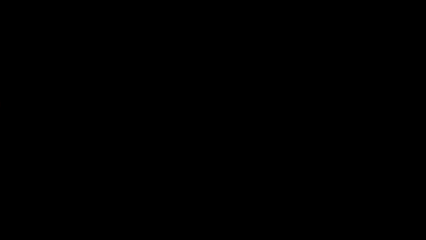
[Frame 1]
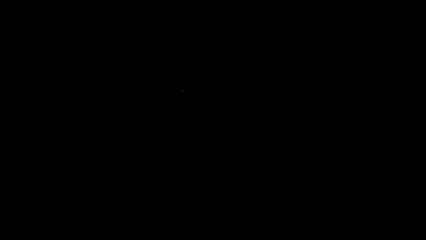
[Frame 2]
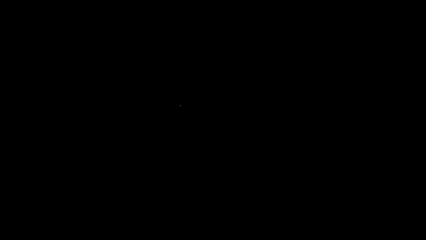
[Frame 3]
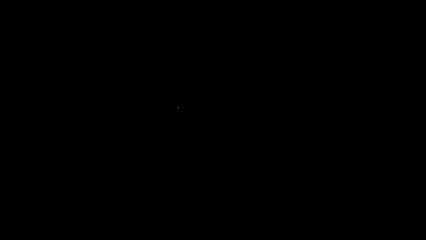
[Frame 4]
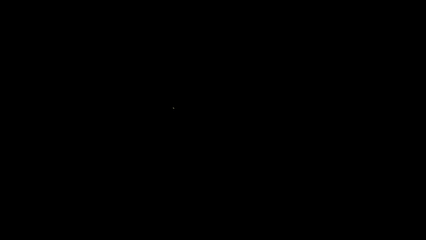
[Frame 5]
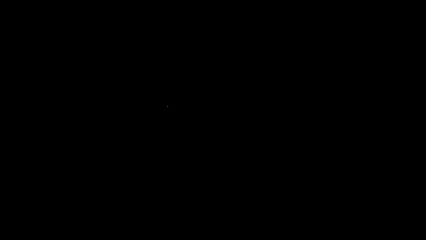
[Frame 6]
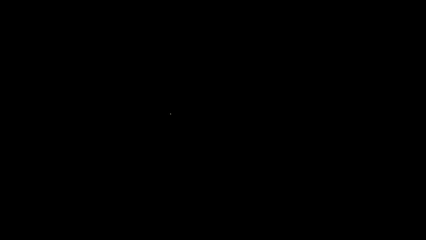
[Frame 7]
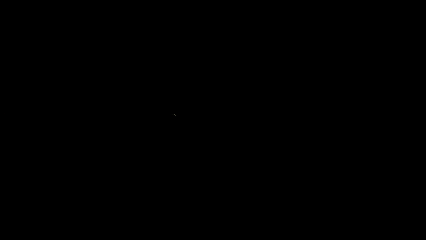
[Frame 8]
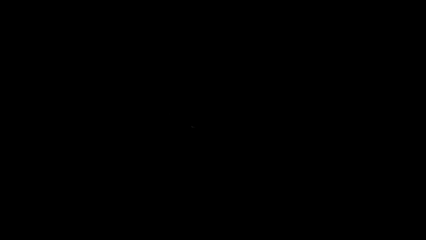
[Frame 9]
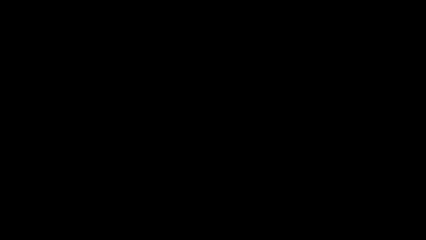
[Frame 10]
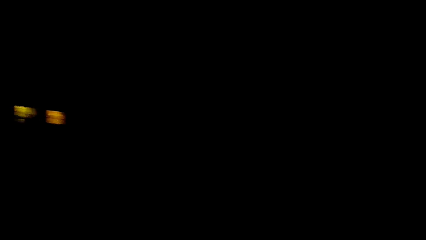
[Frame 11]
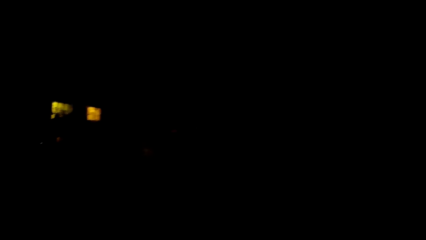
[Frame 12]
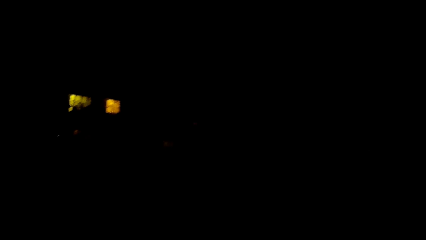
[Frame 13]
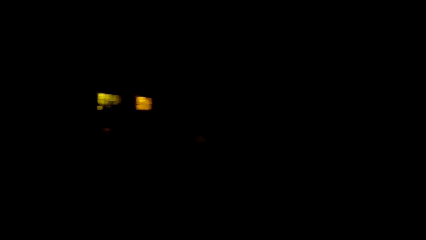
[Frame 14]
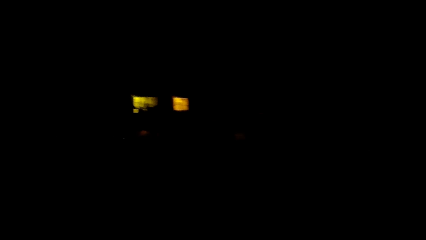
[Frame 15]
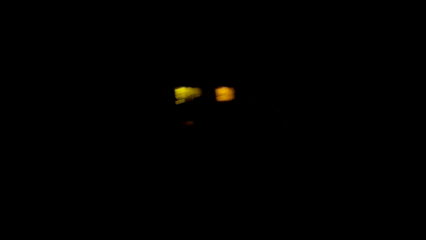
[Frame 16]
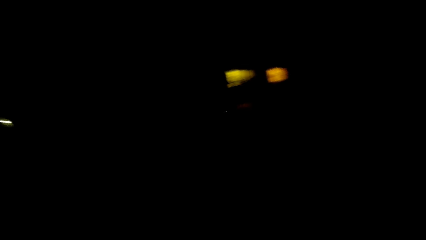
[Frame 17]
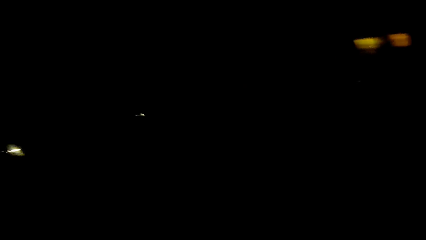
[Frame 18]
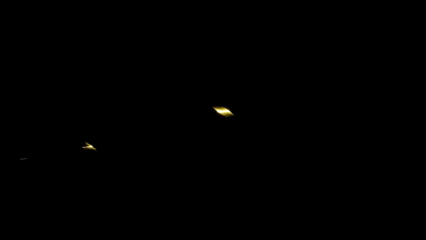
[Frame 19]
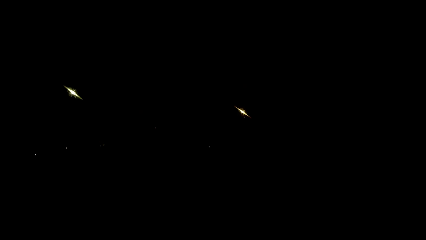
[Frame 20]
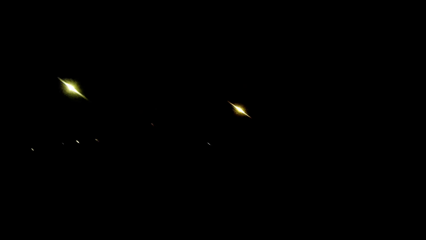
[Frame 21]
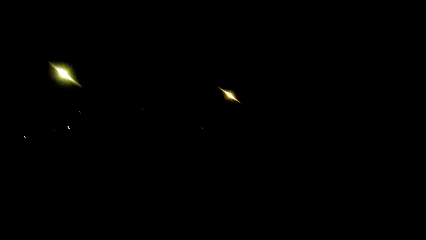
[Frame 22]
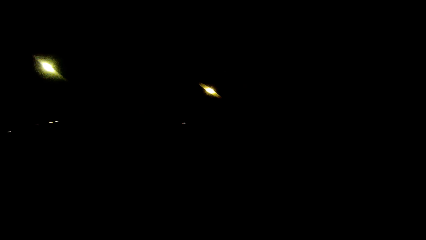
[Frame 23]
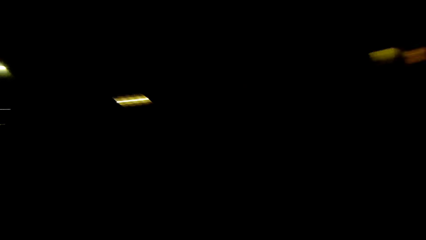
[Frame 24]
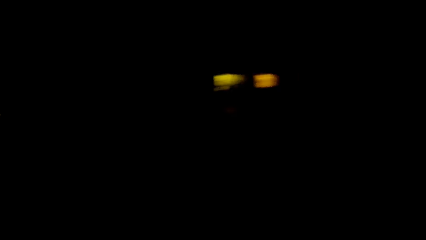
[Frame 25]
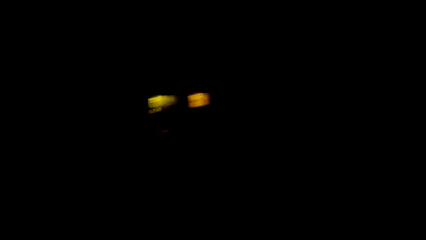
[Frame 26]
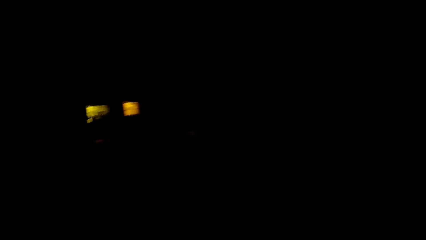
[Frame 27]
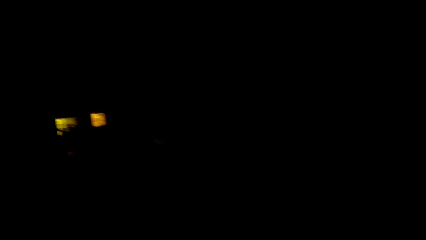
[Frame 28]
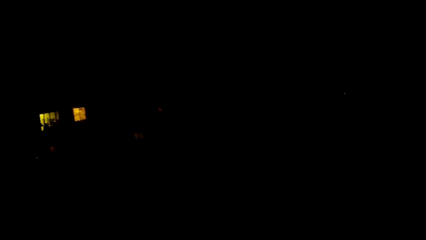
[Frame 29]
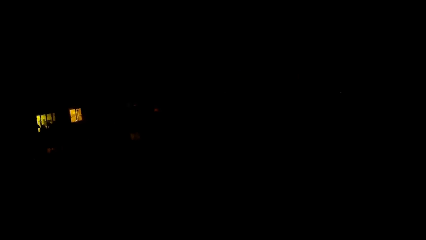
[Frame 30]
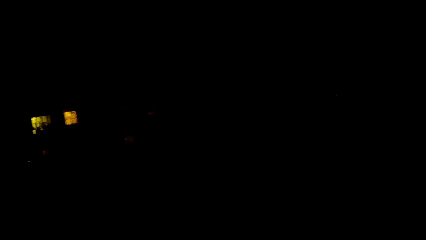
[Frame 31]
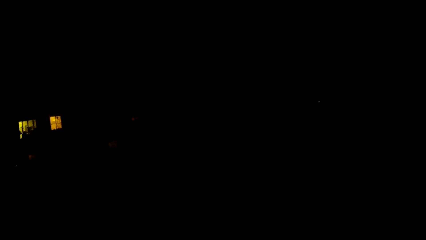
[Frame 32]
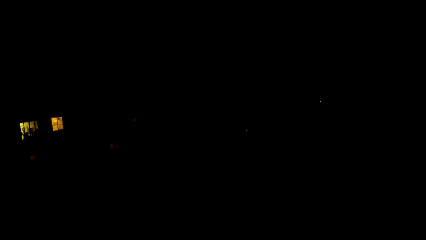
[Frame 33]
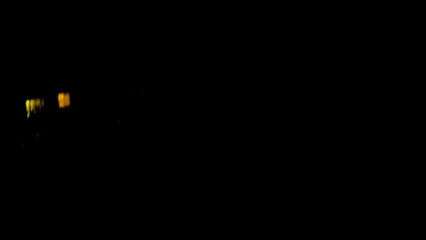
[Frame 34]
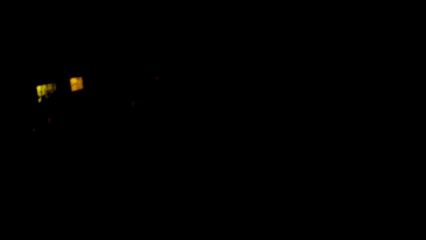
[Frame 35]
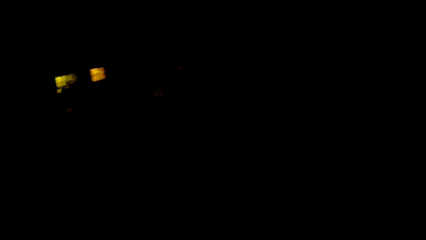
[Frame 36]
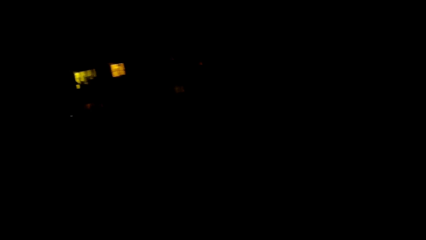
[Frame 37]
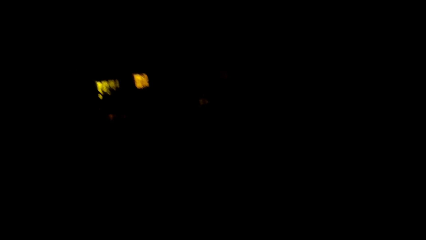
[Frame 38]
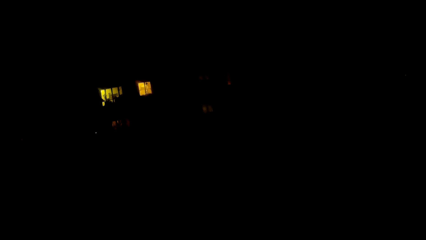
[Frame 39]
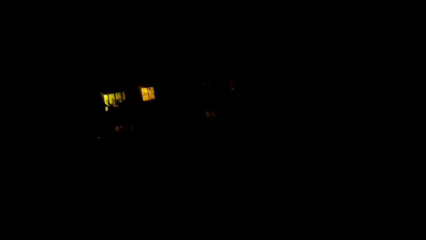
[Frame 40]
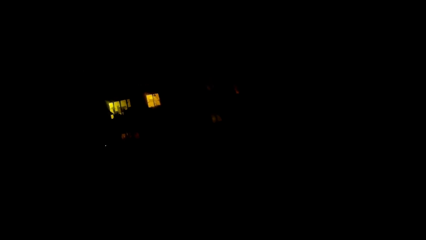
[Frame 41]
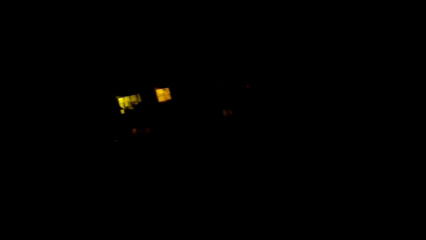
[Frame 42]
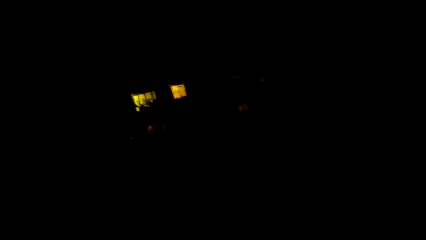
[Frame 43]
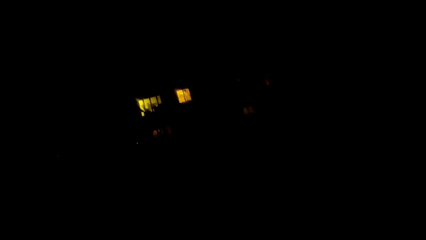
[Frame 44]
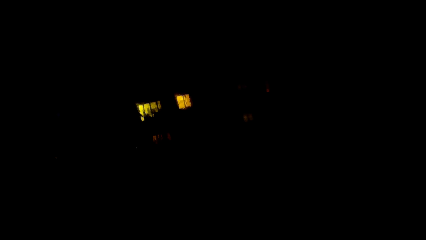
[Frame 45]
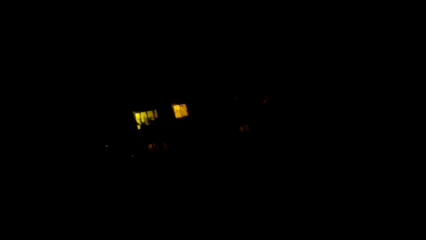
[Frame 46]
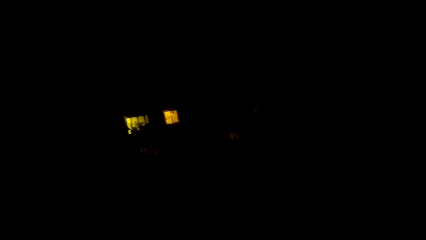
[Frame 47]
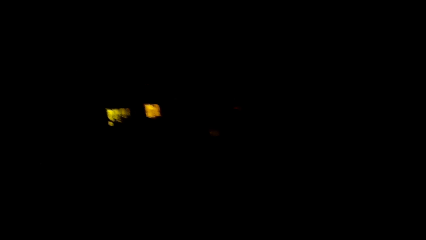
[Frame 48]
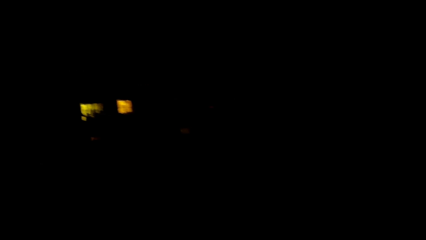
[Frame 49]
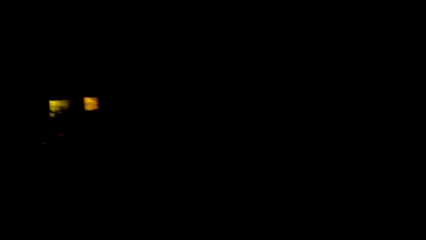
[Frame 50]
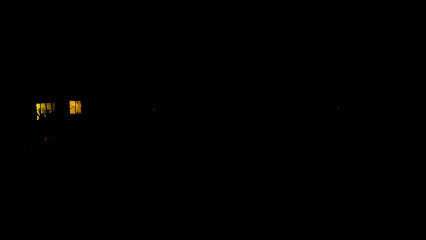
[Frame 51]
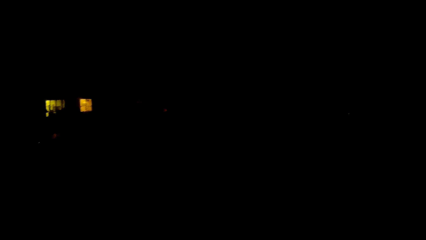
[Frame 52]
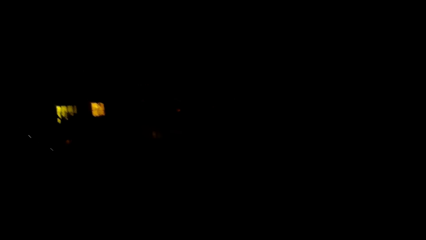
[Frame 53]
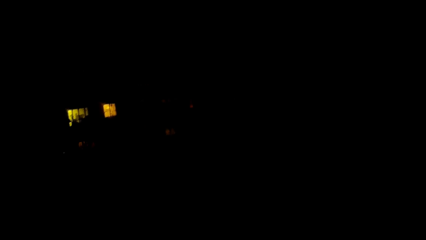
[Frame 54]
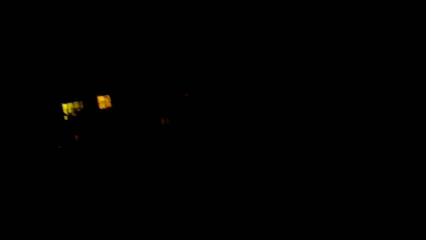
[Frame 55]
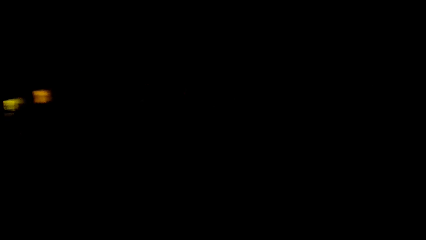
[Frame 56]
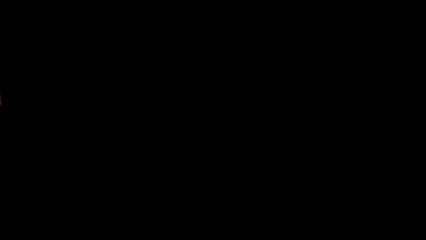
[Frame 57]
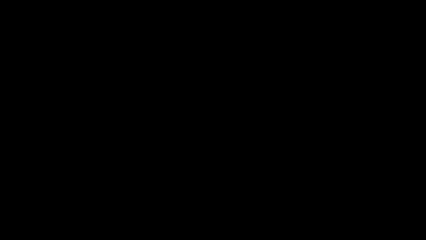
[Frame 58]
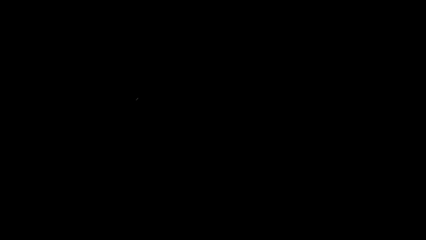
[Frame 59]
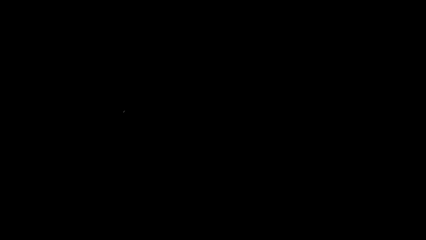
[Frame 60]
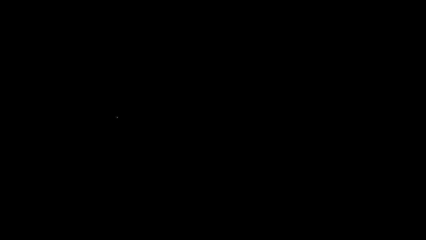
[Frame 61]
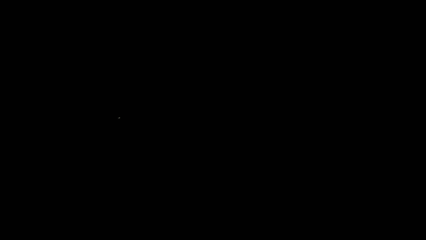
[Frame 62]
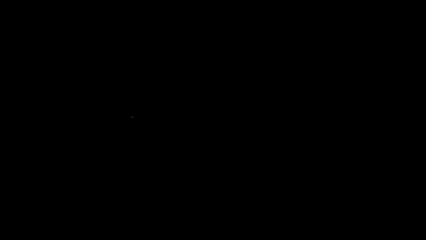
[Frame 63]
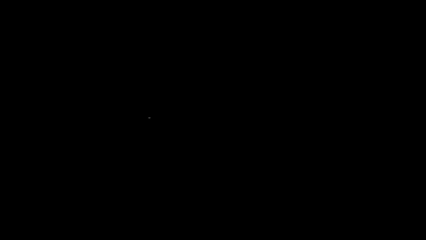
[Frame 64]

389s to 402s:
The camera wearer looks around. They dialogue with a woman.

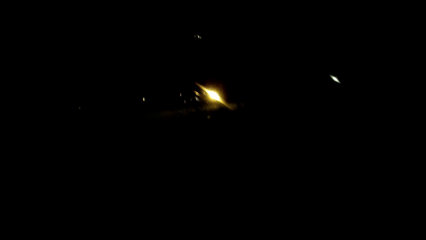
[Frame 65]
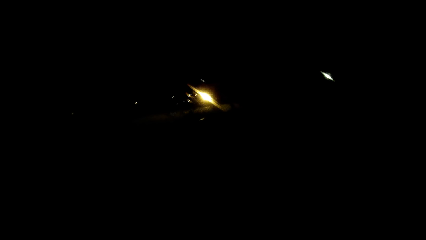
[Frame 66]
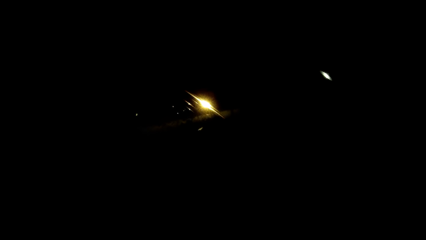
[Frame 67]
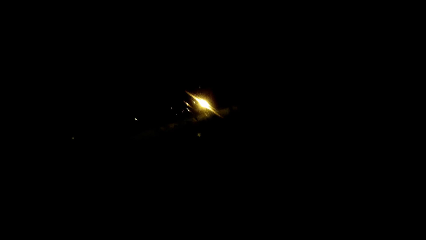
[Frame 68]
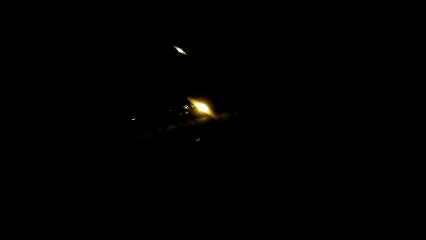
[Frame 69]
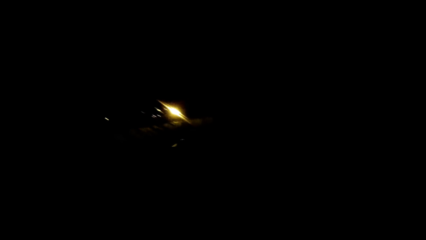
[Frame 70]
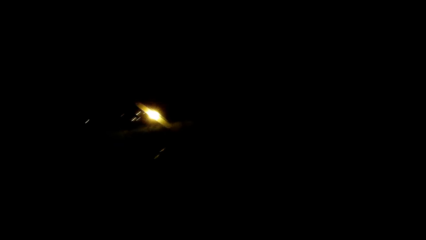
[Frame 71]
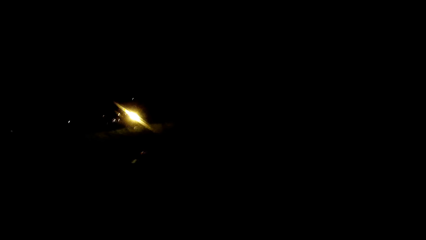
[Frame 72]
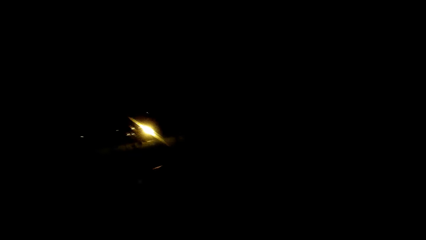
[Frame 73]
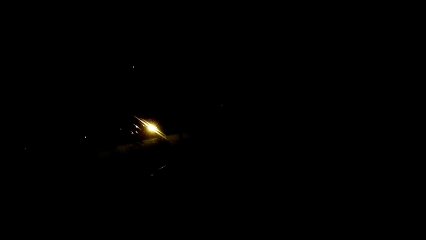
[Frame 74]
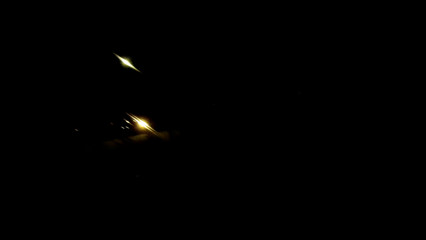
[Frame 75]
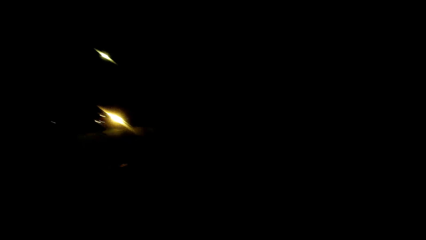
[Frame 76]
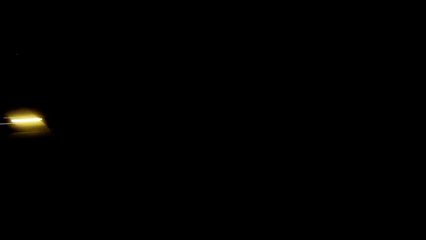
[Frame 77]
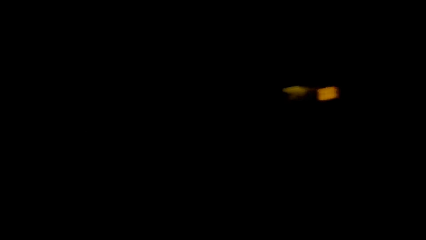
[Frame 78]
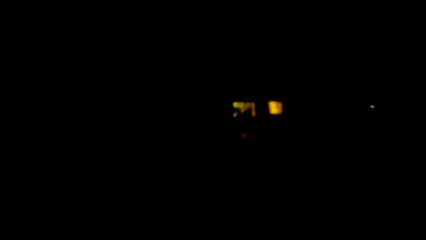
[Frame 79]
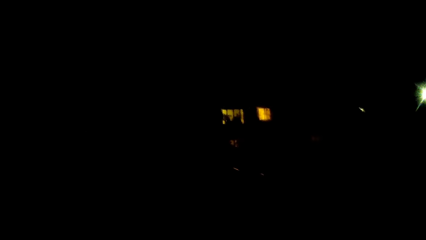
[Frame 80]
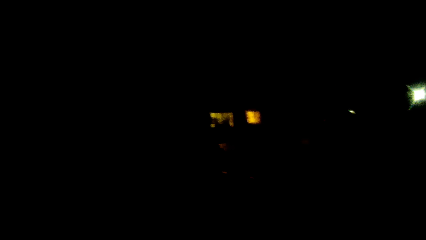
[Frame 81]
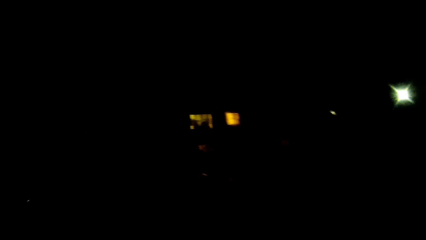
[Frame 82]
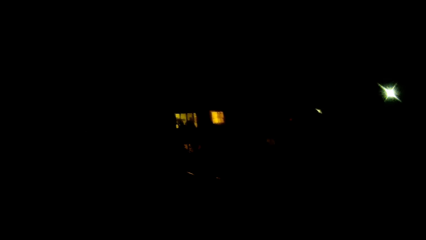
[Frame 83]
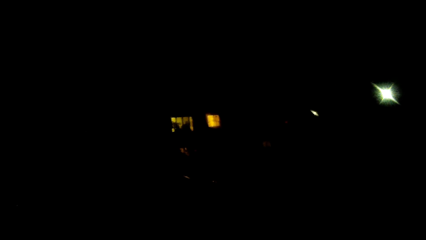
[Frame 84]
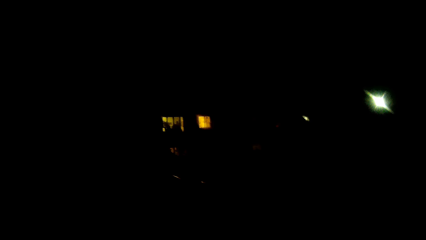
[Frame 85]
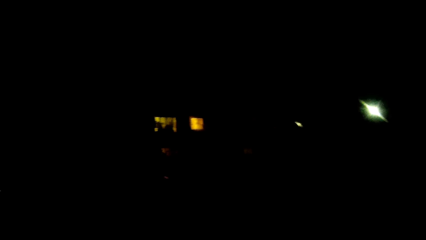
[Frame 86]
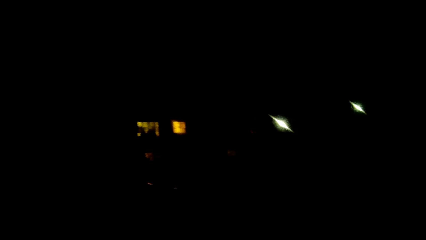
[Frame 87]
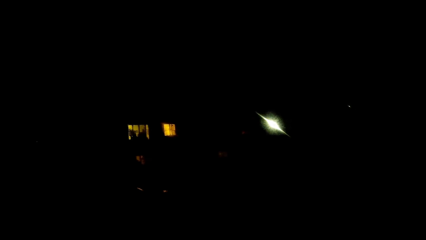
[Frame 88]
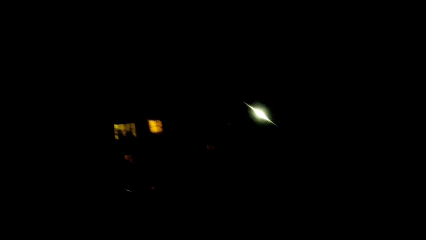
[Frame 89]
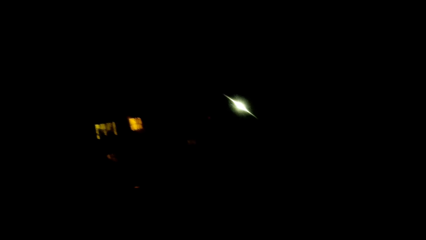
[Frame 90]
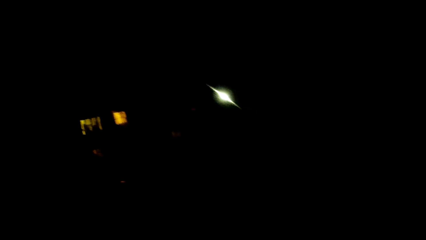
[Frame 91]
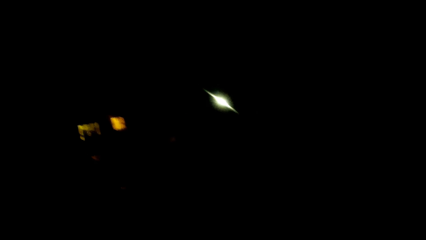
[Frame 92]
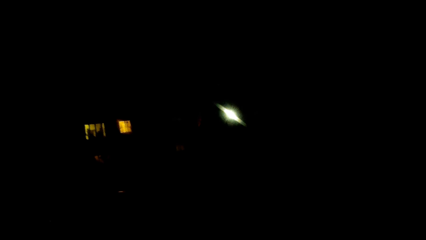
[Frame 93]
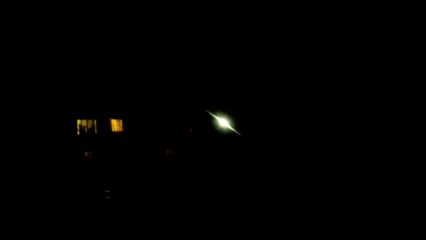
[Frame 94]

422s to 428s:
The camera wearer walks around.
